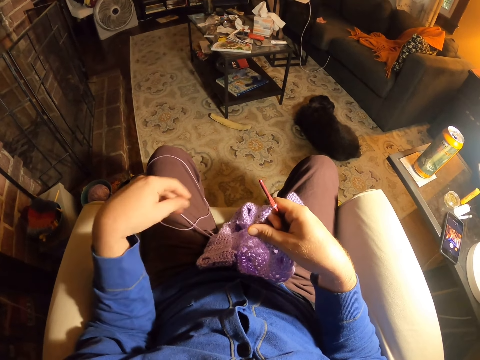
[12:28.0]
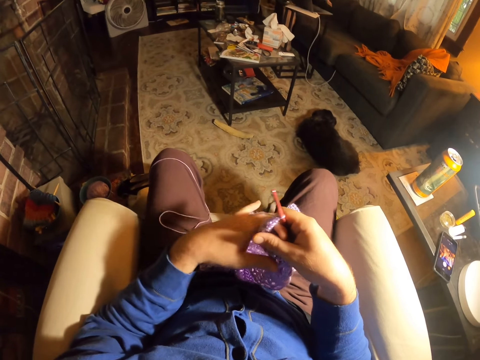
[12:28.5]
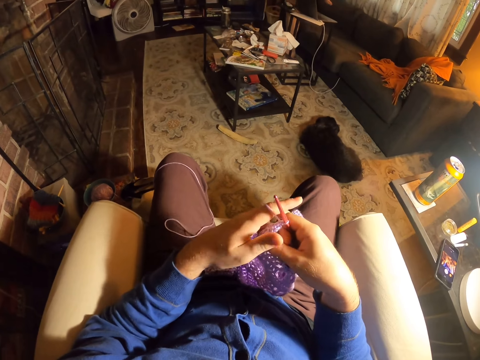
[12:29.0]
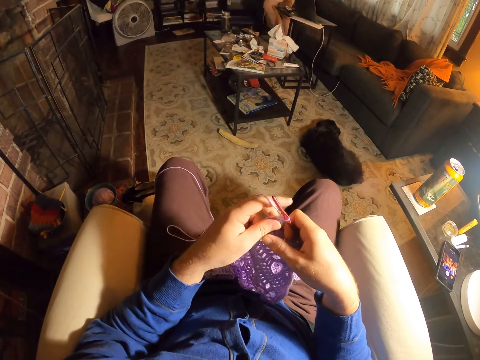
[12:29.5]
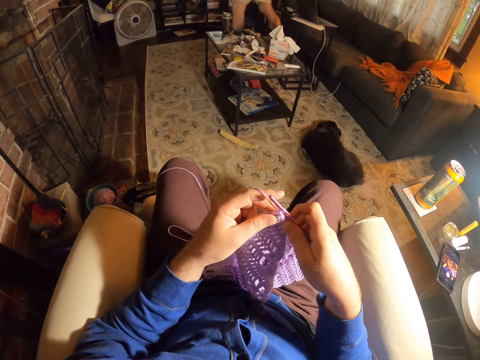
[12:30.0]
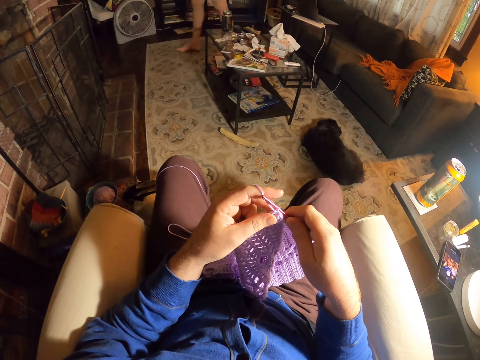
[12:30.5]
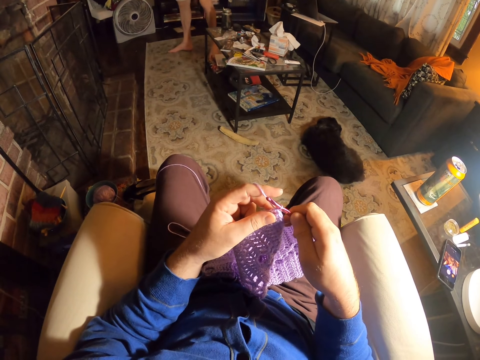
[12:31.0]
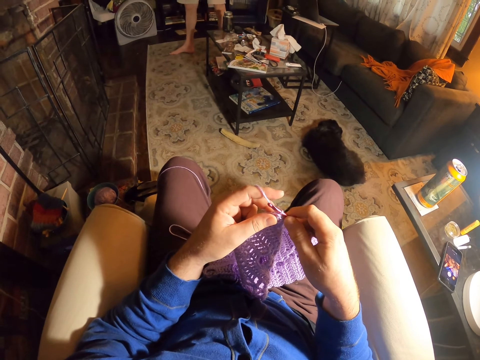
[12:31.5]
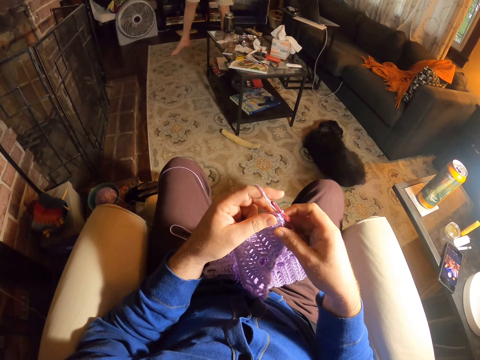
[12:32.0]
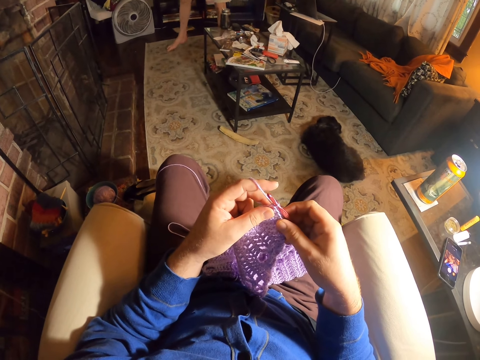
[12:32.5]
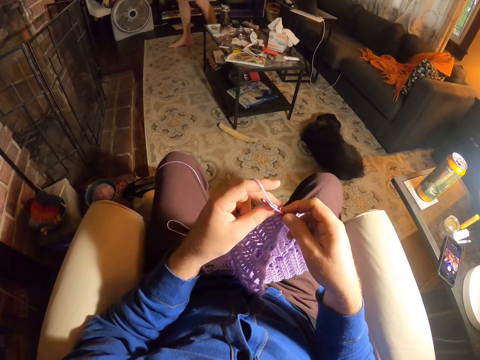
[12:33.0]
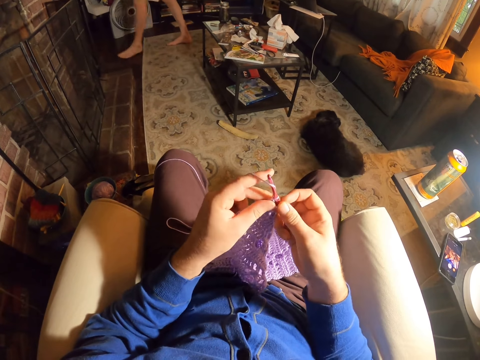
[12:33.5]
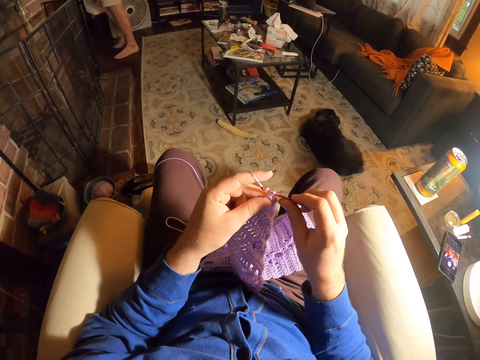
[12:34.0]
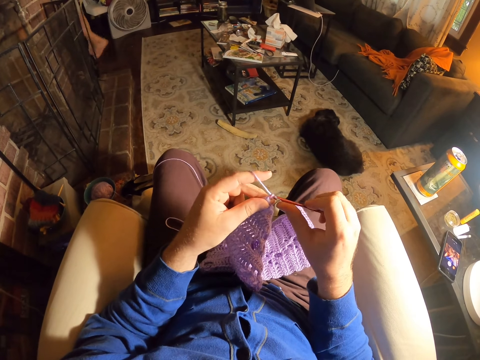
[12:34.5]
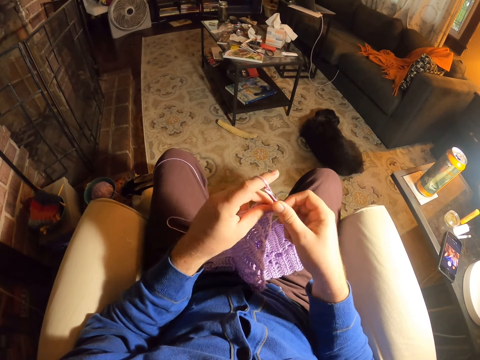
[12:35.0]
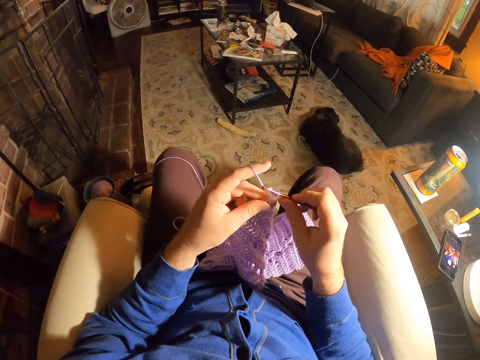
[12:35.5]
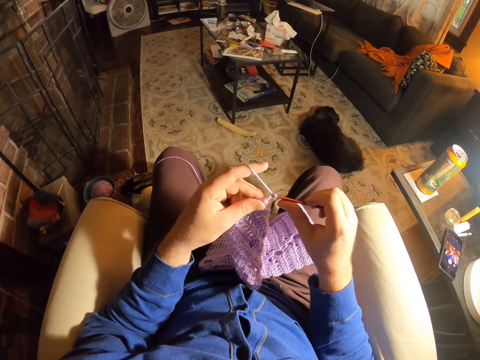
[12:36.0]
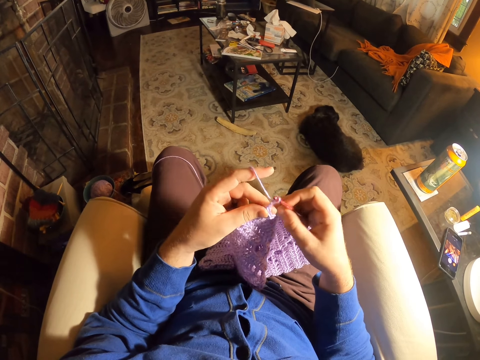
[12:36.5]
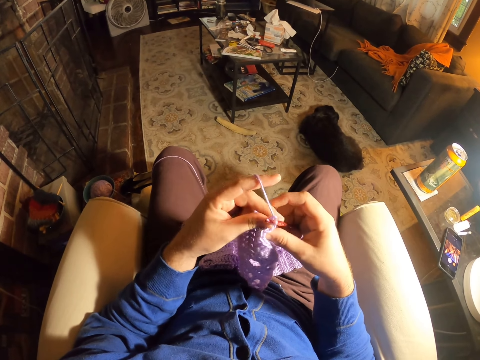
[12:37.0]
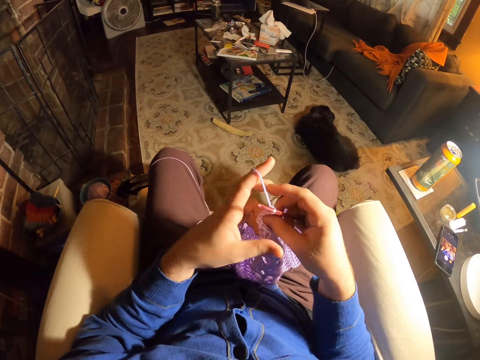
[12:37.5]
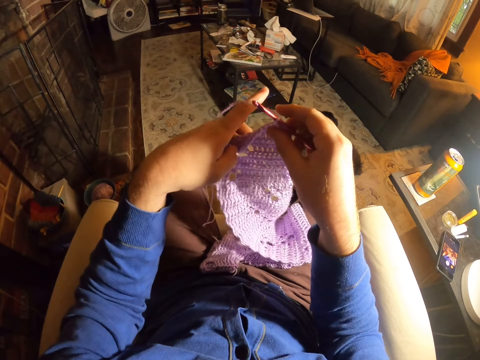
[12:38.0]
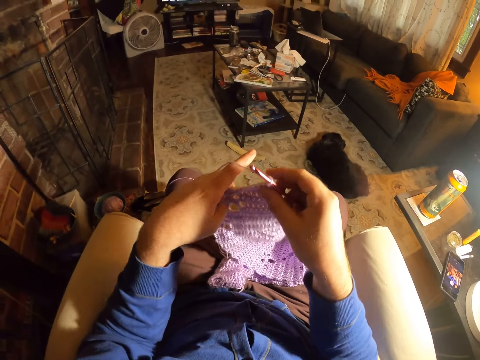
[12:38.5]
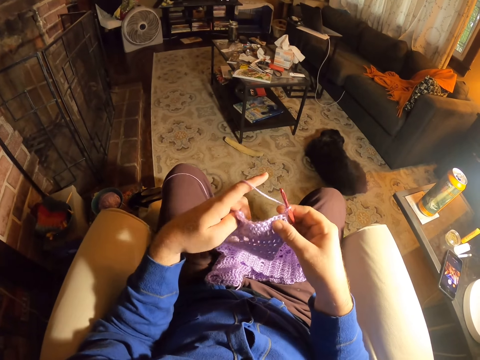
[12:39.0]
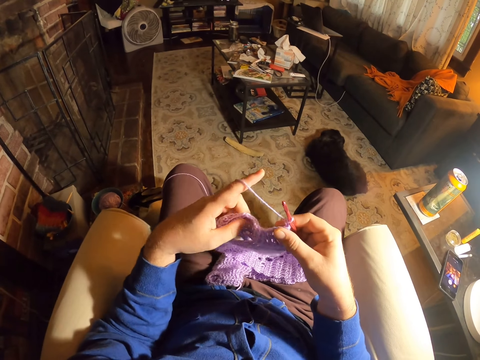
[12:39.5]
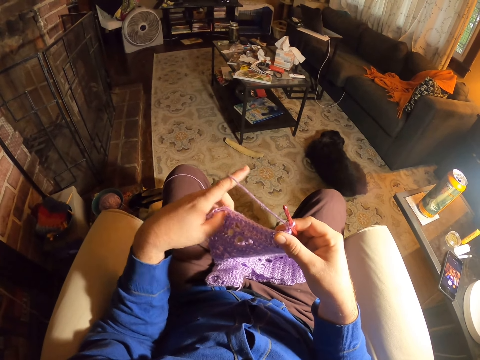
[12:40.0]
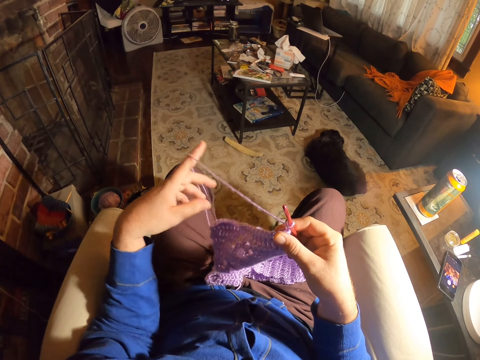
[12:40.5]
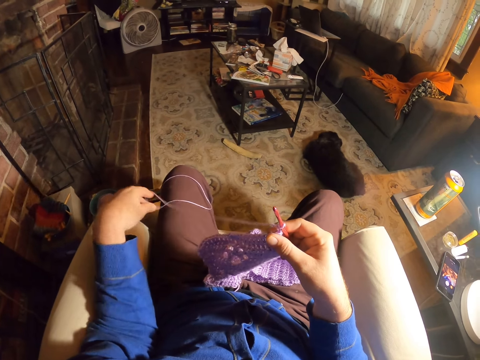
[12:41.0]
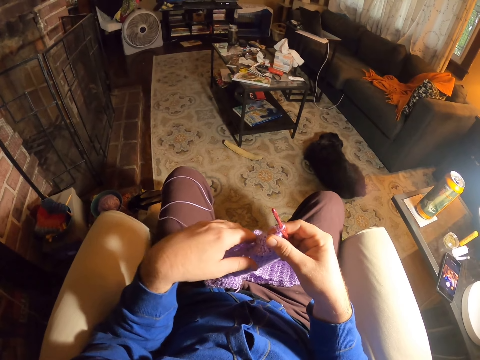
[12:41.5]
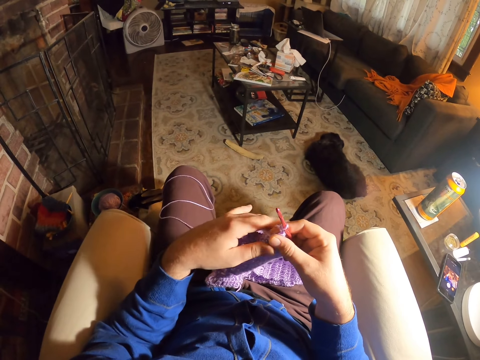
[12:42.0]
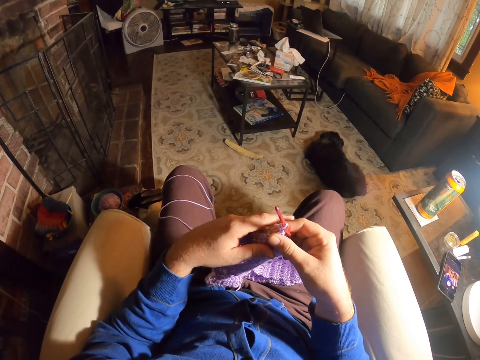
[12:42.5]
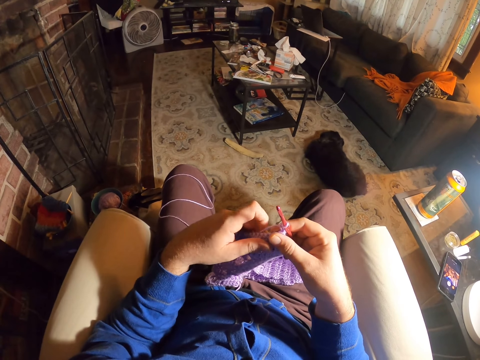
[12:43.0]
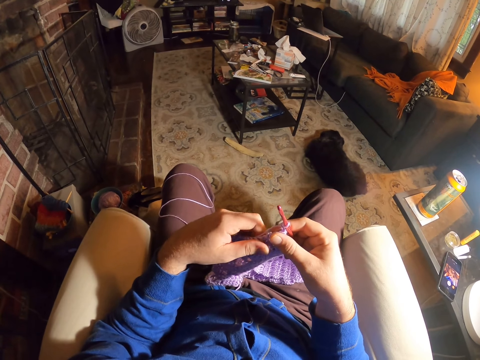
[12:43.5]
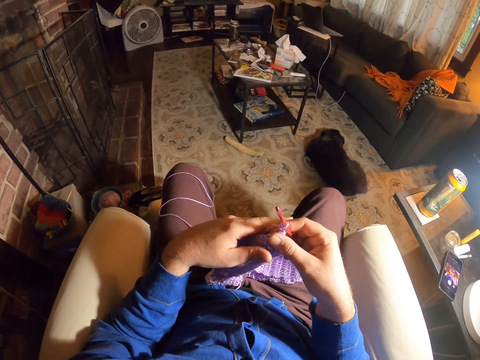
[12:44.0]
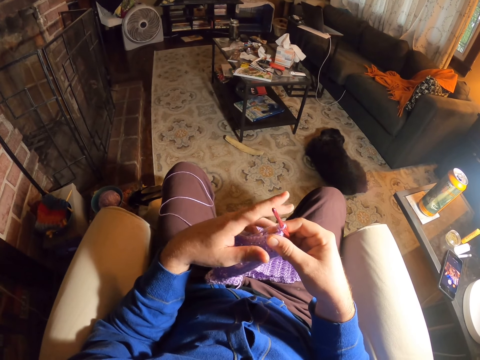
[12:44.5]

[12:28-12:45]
The camera wearer puts the thread on his thigh. He holds the fabric. He knits a fabric using the crochet. A man walks around the house. The camera wearer rolls thread around the crochet needle. He knits the fabric with the crochet needle. He rolls the thread around the crochet needle. He knits the fabric with the crochet needle. He flips the fabric. He lifts up the fabric. He aligns the fabric. He unrolls yarn from the finger. He puts the thread on his thigh. He holds the fabric.

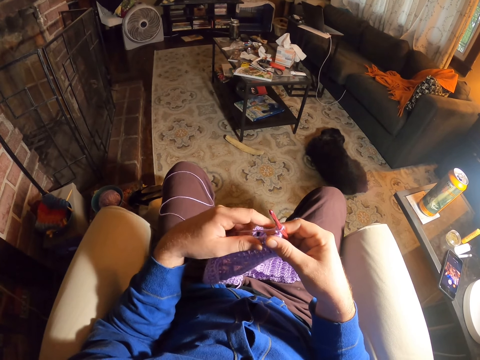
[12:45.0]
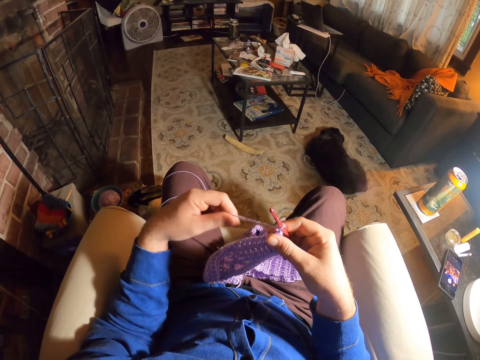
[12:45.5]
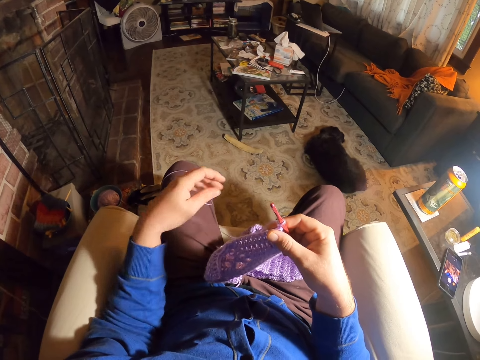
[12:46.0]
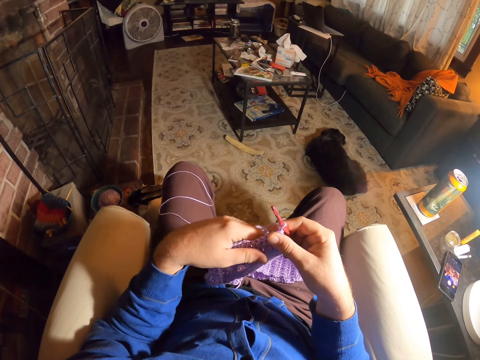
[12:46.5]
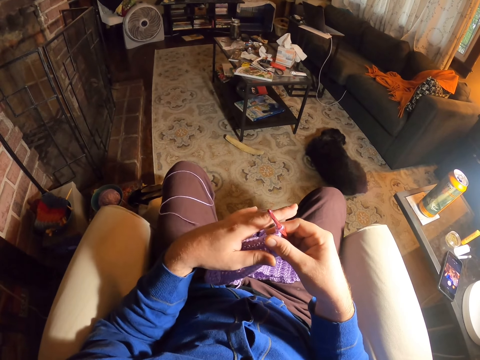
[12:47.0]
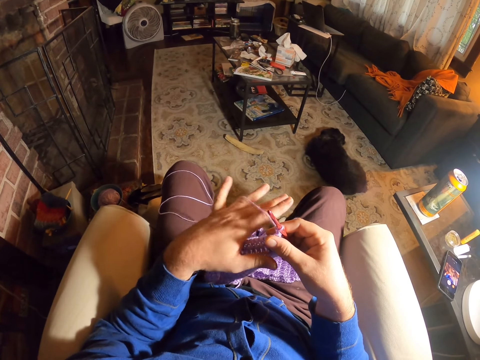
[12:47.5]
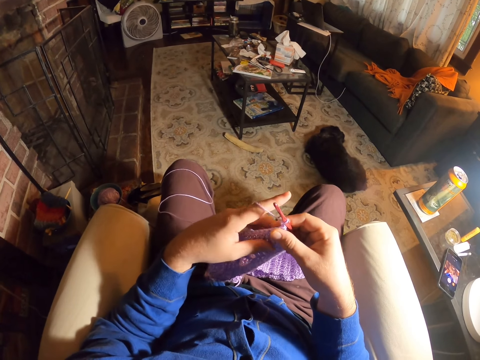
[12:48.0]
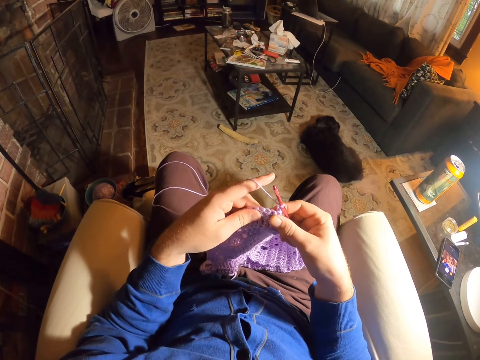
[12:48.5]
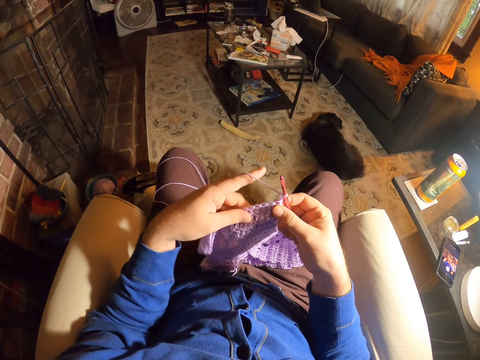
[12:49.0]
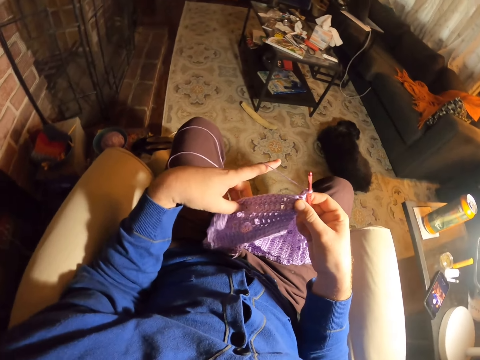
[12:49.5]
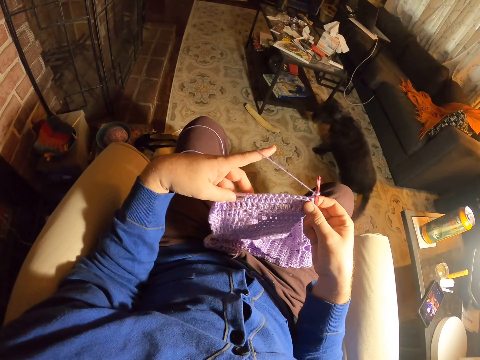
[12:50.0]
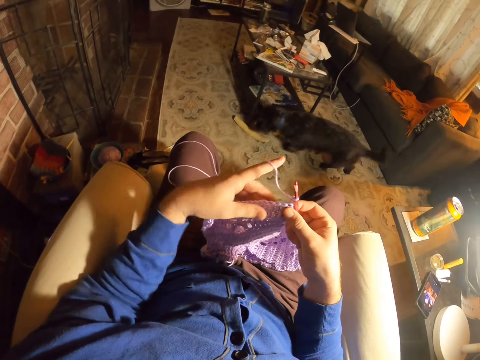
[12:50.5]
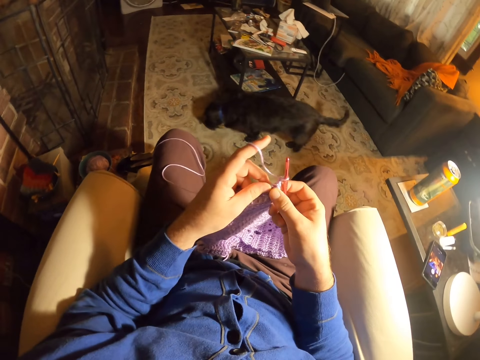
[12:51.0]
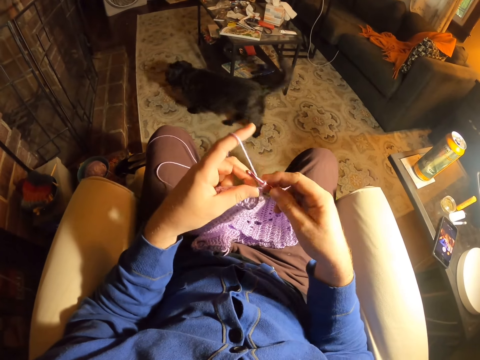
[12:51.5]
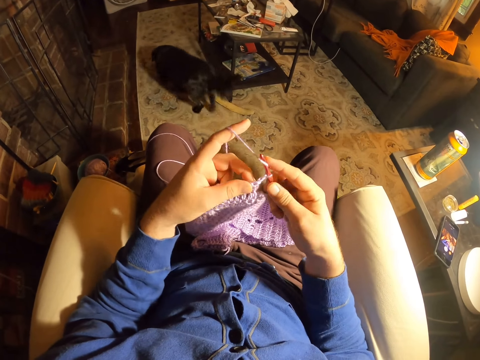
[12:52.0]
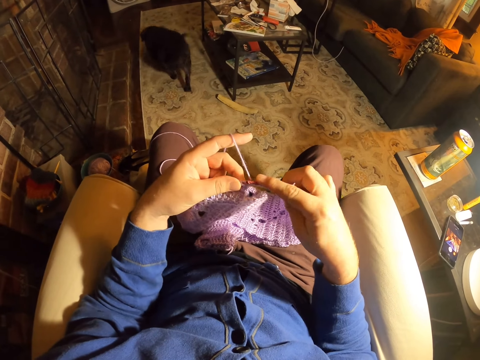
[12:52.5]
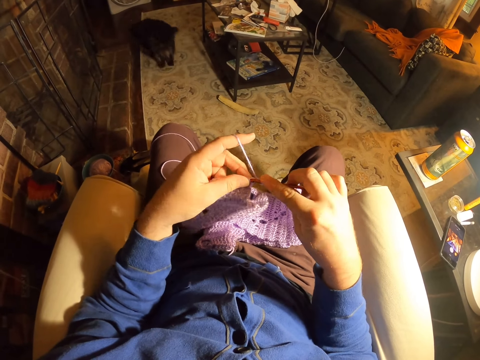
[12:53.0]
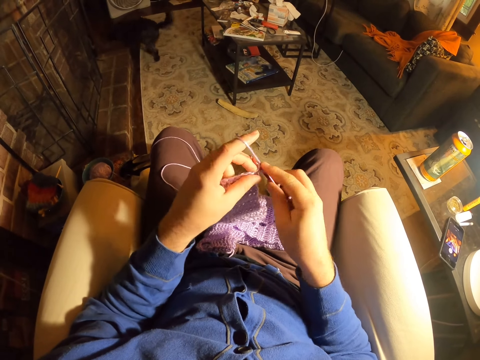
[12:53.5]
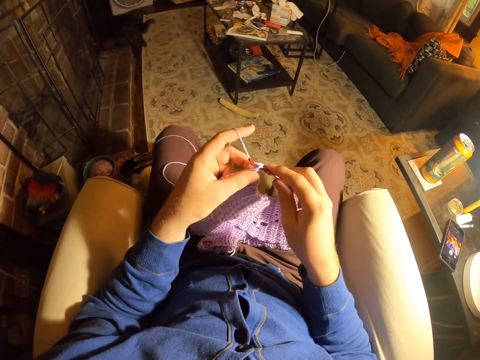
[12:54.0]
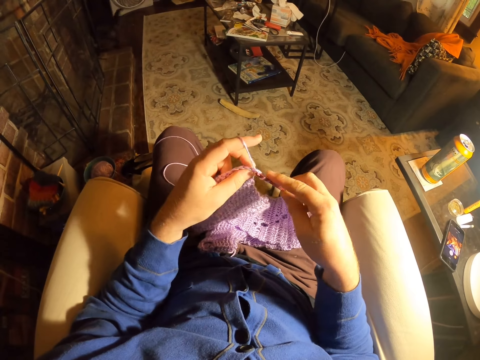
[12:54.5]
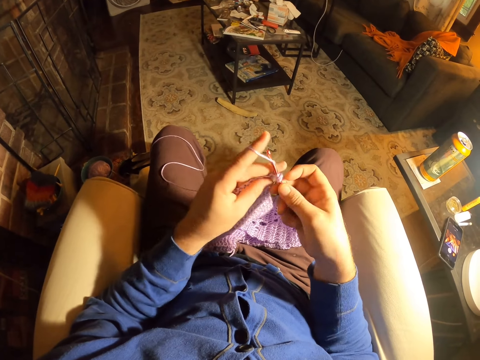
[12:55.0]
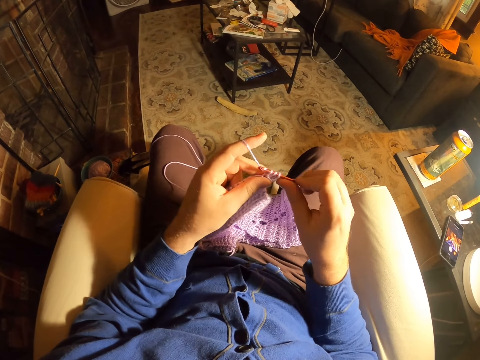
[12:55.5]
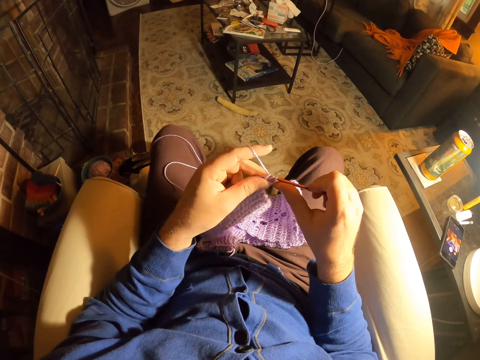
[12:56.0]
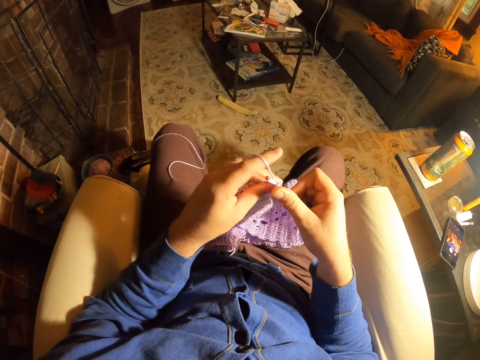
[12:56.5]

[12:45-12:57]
The camera wearer pulls the thread. They hold the fabric. They examine the fabric stitches. They roll thread around the crochet needle. They knit the fabric with the crochet needle. They roll the thread around the crochet needle. They knit the fabric with the crochet needle.
